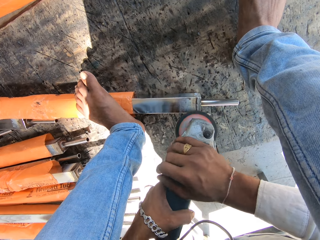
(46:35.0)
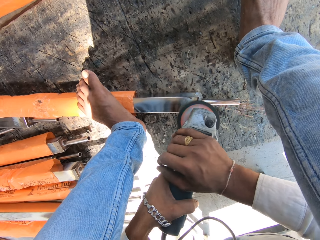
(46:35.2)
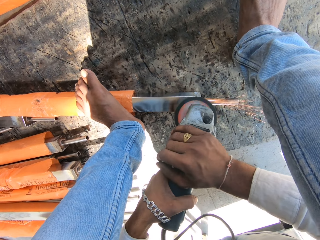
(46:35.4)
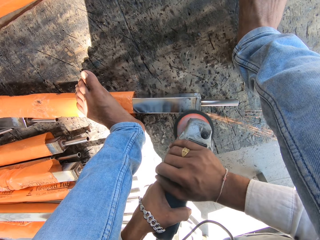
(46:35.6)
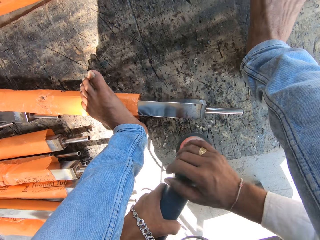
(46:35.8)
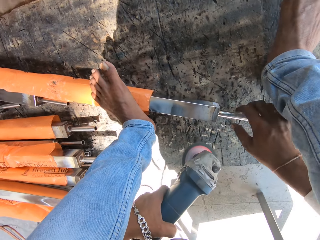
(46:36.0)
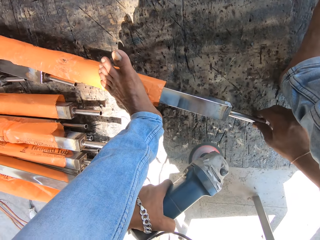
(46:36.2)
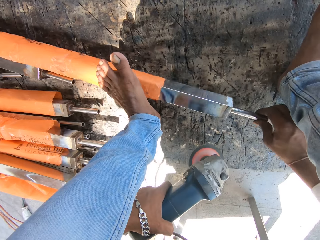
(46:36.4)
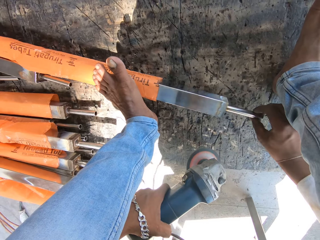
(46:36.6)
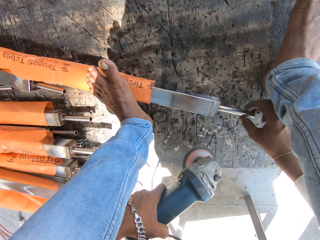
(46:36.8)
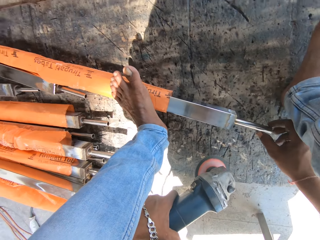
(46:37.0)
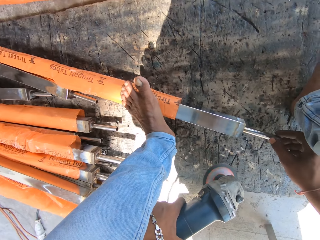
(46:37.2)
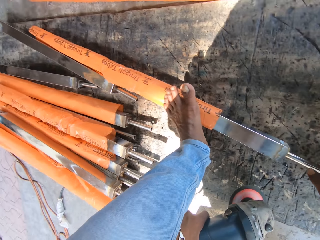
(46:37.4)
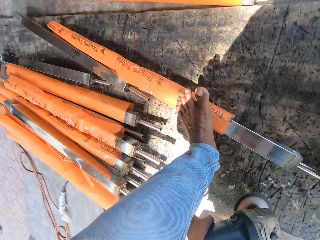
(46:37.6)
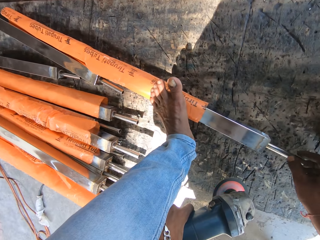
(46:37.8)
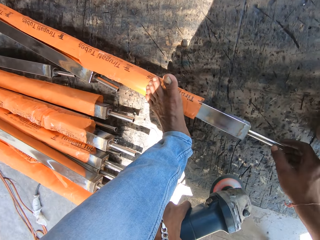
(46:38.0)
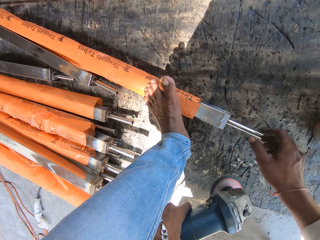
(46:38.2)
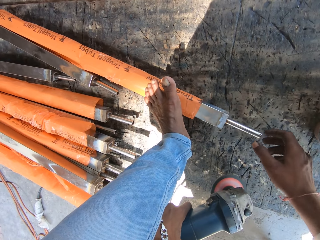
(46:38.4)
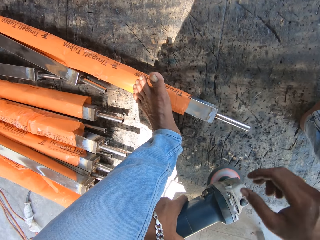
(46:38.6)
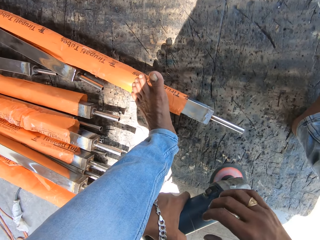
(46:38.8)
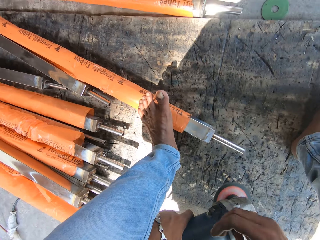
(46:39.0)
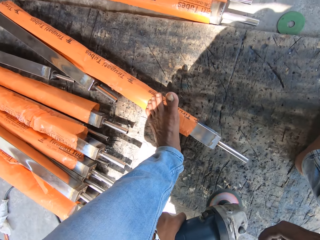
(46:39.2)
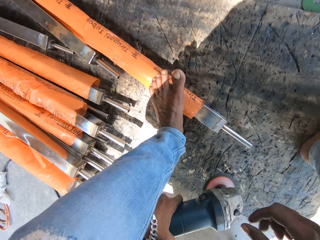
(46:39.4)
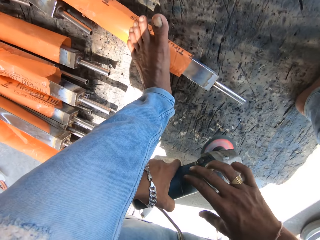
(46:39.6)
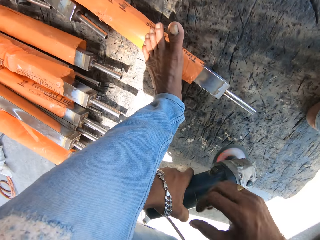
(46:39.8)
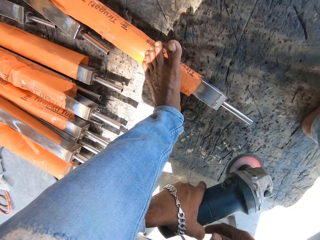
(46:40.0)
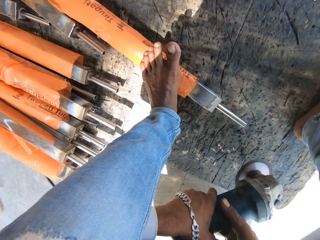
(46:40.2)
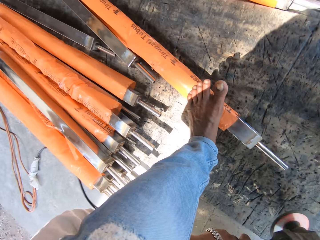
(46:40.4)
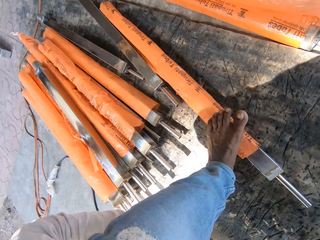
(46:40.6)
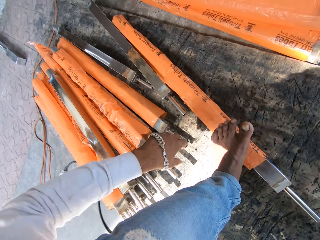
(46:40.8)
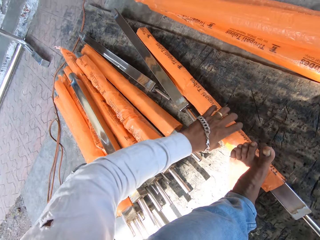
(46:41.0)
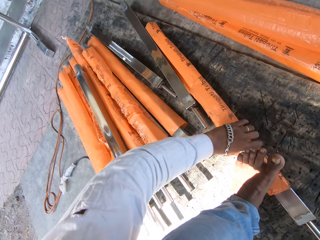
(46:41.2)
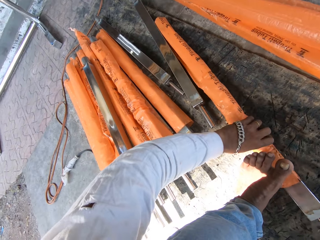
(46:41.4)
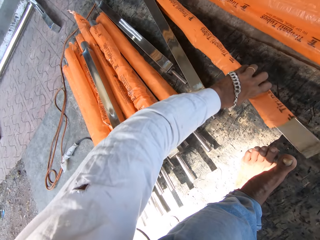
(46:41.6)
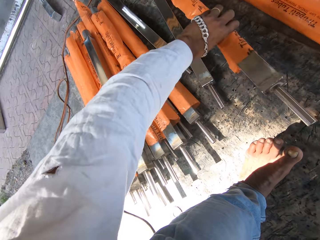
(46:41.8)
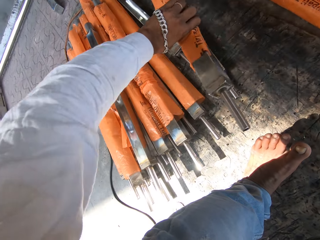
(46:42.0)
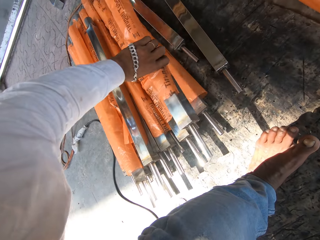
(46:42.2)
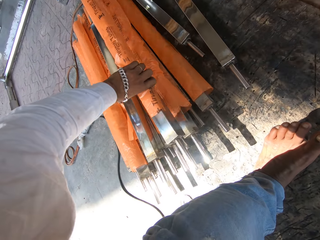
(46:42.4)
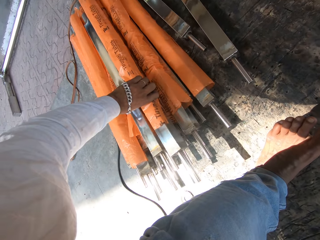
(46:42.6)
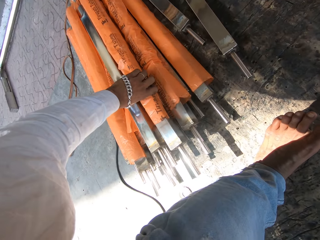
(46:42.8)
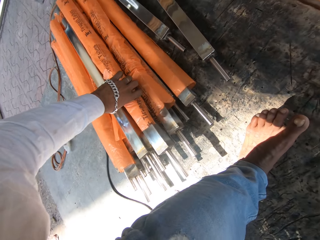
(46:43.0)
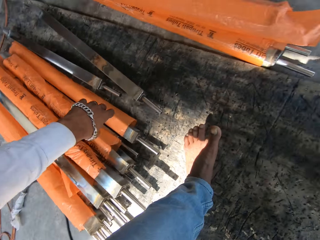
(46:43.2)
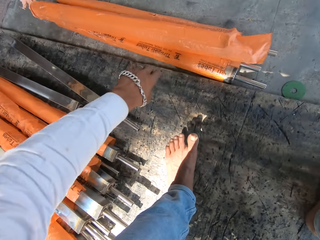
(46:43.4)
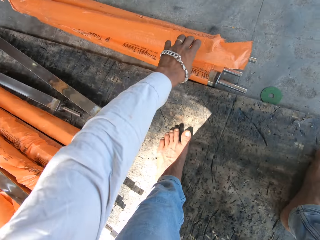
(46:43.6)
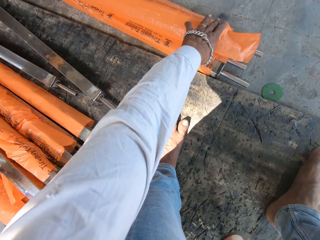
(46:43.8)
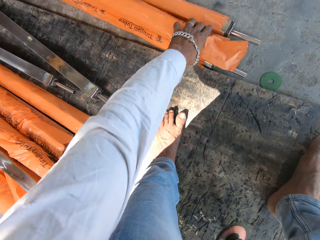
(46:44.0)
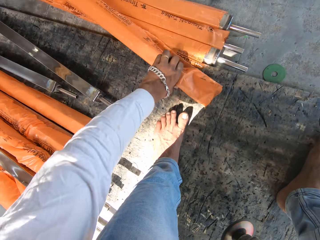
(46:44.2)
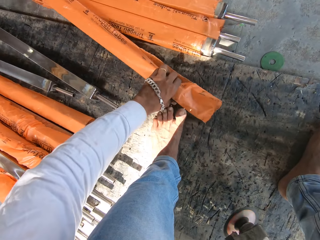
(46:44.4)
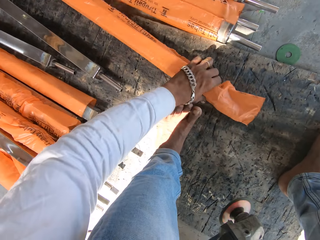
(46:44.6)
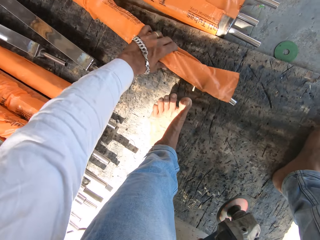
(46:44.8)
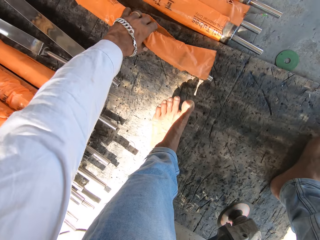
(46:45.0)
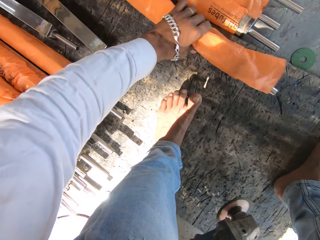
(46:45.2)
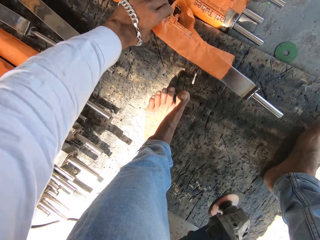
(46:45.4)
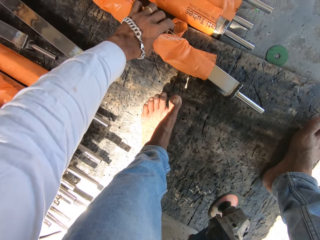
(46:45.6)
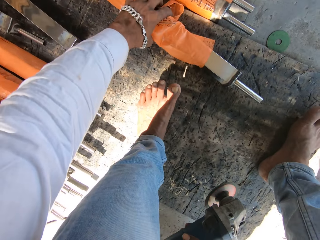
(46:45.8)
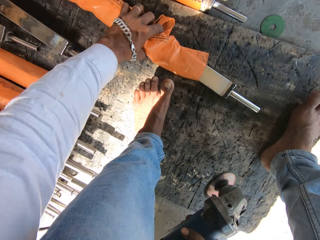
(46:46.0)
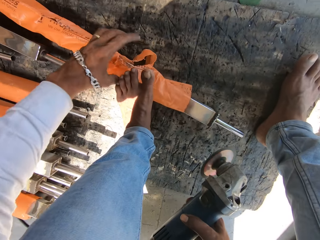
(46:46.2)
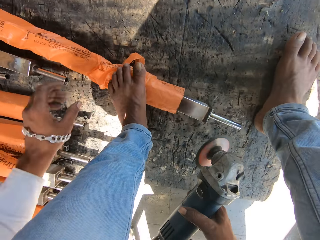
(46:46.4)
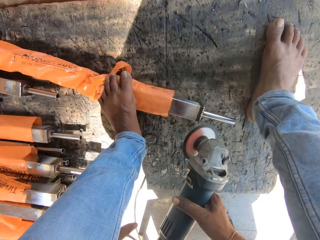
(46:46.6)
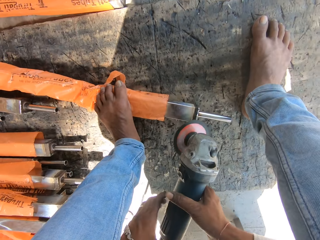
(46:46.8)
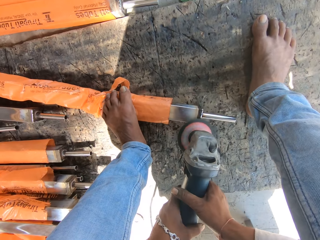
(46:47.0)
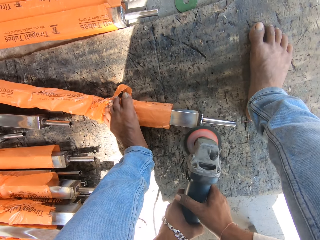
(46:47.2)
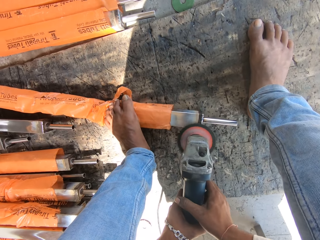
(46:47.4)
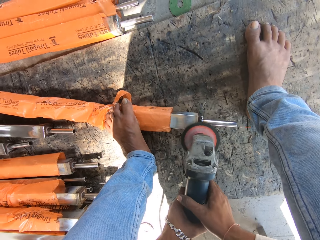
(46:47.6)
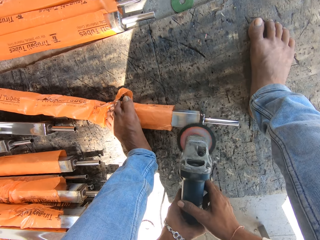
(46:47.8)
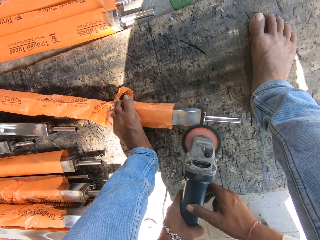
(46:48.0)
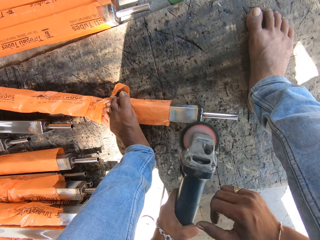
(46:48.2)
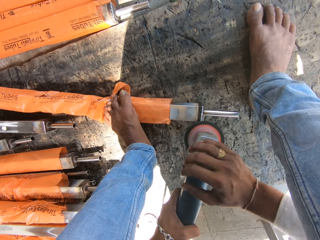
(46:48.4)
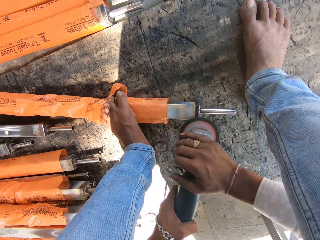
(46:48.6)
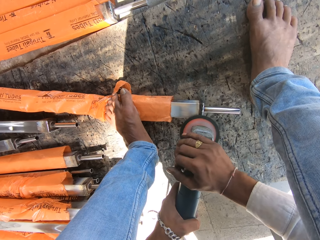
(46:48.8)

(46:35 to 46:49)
The camera wearer adjusts the metal tube on the ground with his right hand. He turns the metal, moves the metal. He touches an angle grinder. He touches the angle grinder again. He holds the angle grinder. He picks up the metal tube from the ground with his left hand. He drops the metal tube on some metal tubes with his left hand. He picks up metal. He shifts a metal from the stack of metal tubes to the ground with his left hand. He removes paper from the metal. He places the metal tube under his left foot with his left hand. He rests his hand on the metal. He files the metal tube on the ground with the angle grinder in his hands. He holds the angle grinder. He polishes the metal.

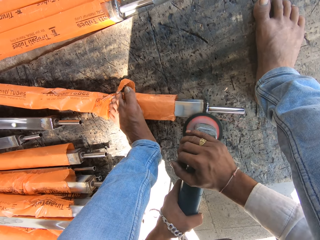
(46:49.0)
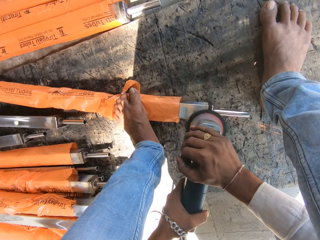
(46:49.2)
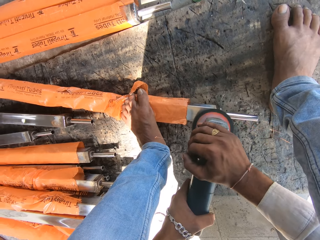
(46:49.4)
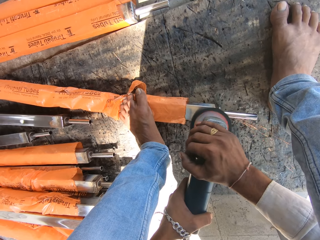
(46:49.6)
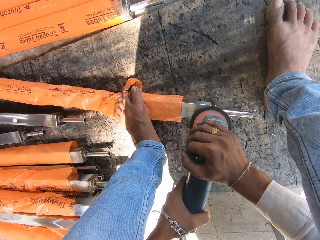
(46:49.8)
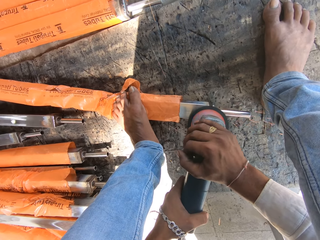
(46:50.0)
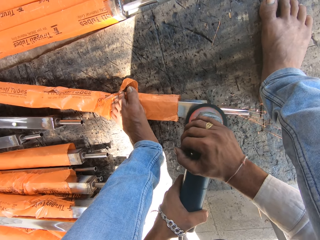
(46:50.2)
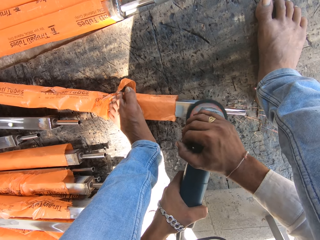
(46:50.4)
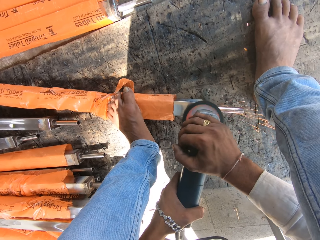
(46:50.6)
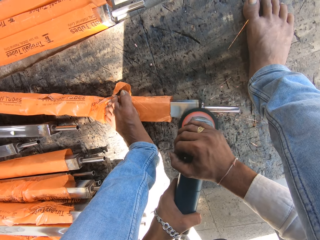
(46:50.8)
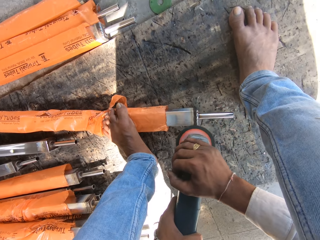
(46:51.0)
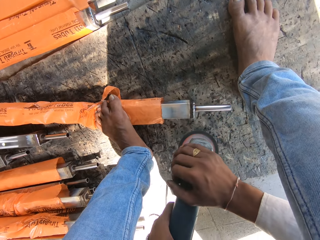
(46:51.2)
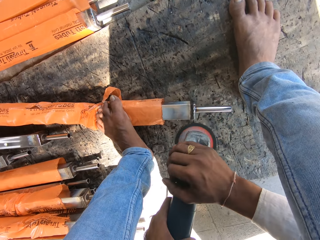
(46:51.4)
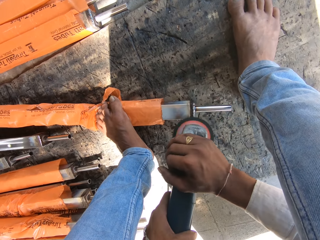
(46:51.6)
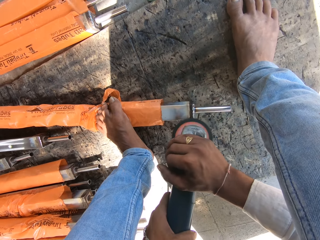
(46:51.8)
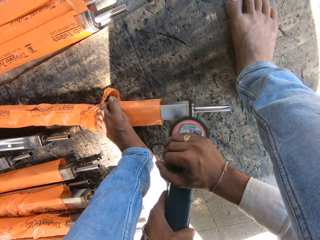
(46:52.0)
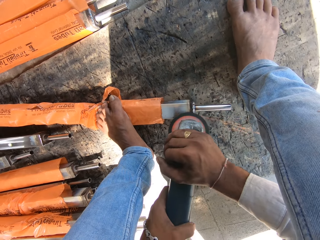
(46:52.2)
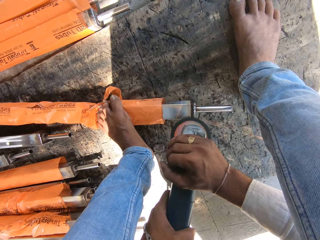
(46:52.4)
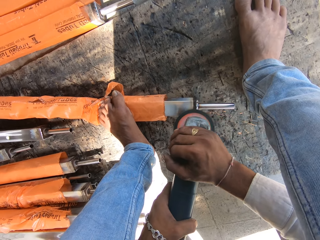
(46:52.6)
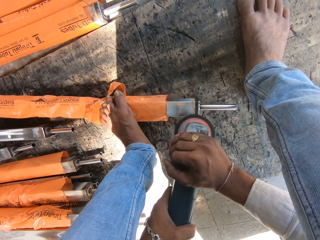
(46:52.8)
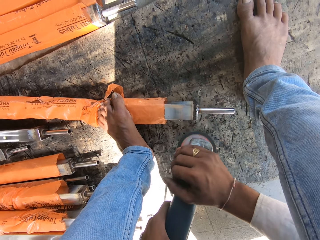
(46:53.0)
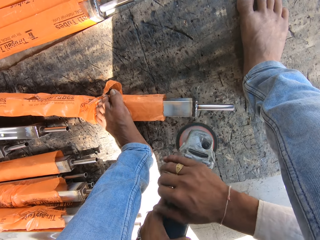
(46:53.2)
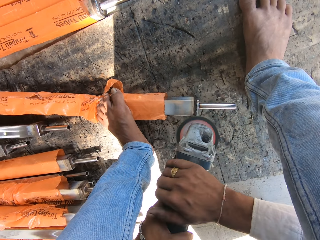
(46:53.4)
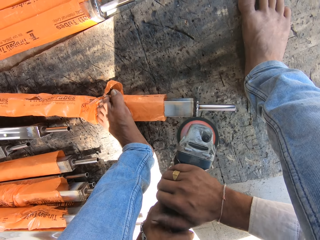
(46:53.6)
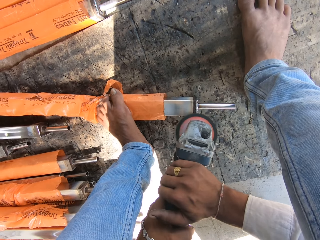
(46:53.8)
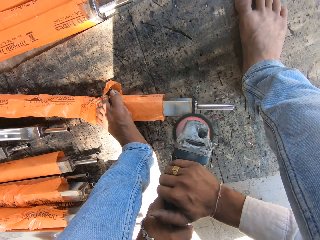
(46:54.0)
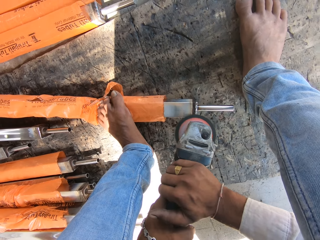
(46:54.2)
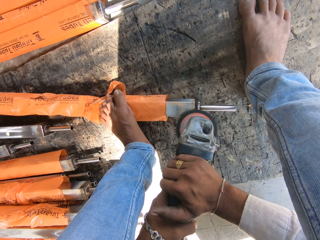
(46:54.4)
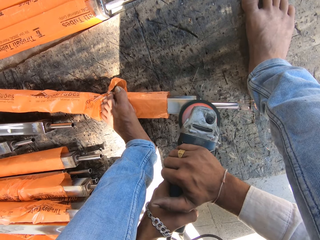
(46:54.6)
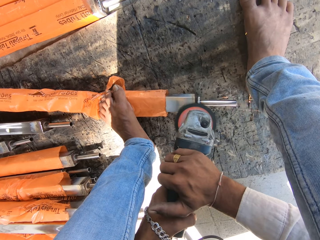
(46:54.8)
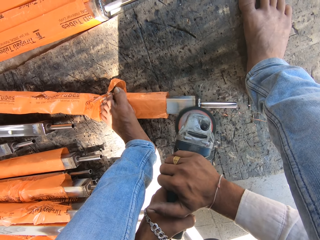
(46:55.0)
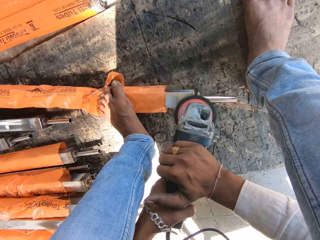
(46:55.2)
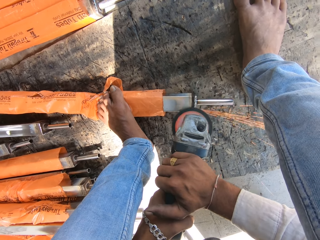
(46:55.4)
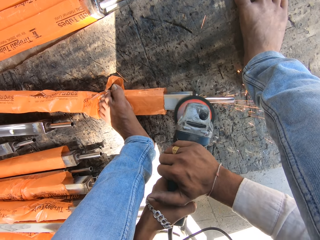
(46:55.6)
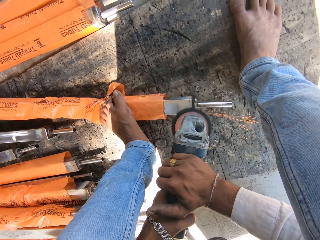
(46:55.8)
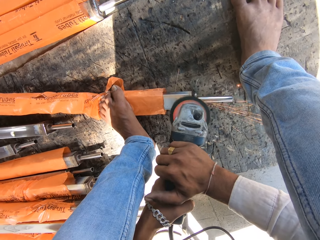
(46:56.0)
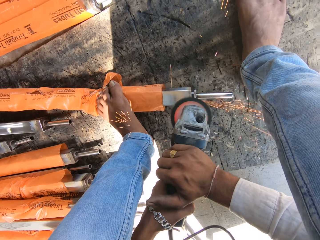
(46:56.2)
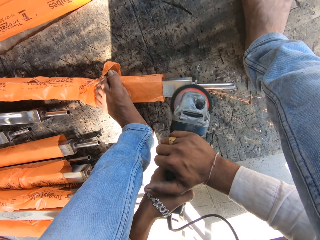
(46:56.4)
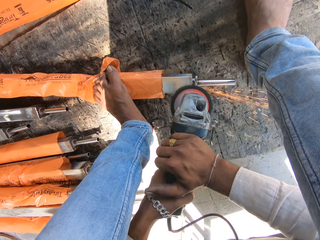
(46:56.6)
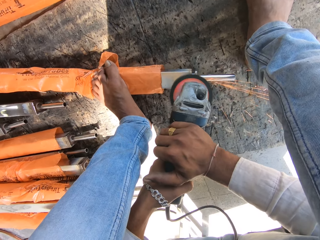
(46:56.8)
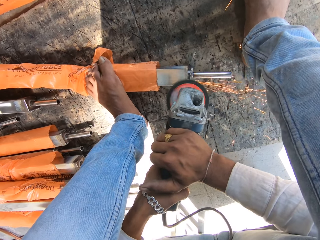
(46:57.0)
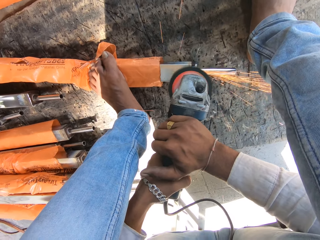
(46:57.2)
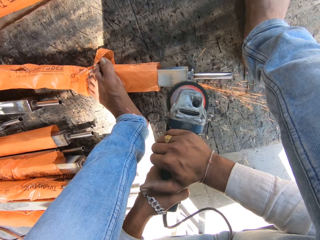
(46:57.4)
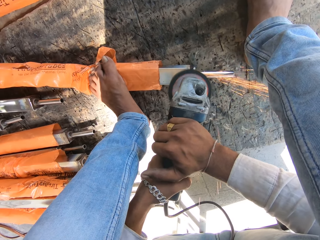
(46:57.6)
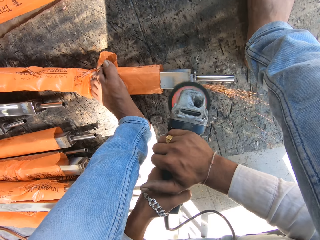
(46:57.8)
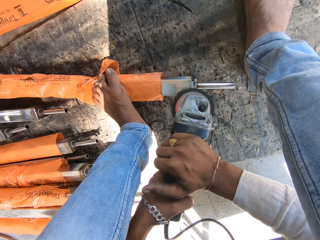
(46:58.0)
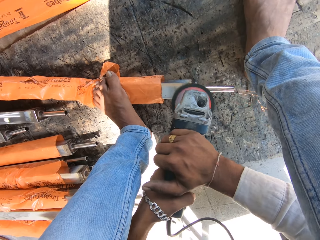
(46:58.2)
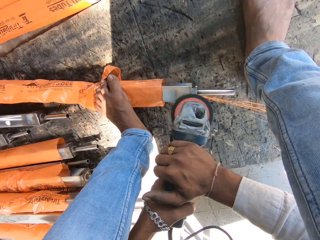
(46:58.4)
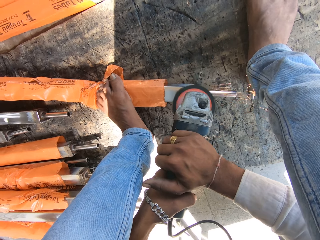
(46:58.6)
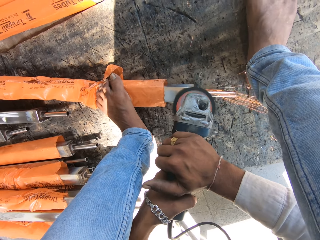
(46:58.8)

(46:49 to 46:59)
The camera wearer holds an angle grinder. They polish metal. They polish the metal again.
